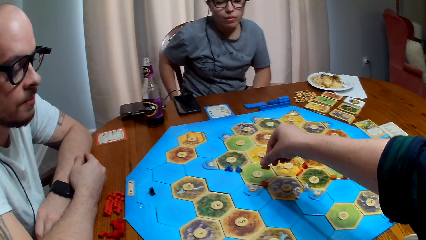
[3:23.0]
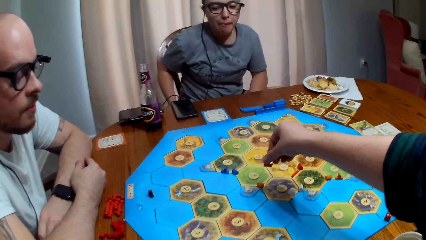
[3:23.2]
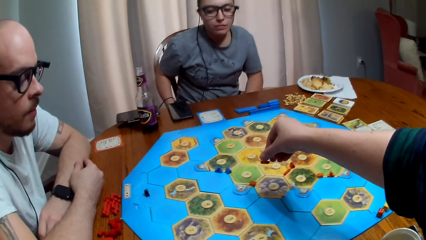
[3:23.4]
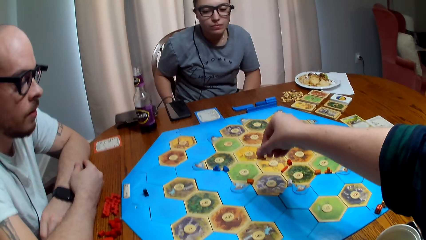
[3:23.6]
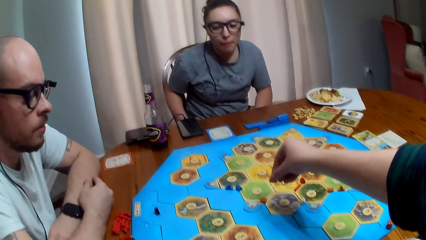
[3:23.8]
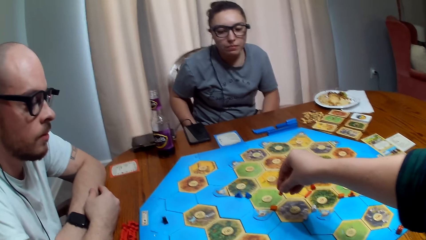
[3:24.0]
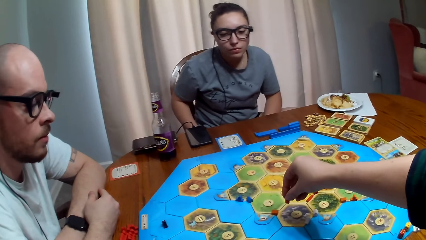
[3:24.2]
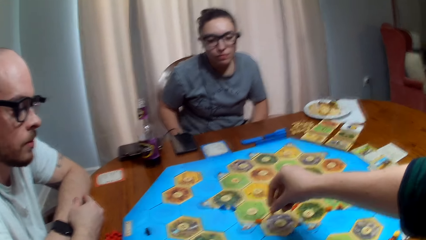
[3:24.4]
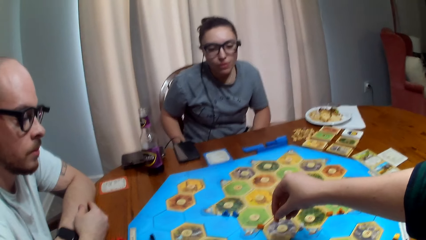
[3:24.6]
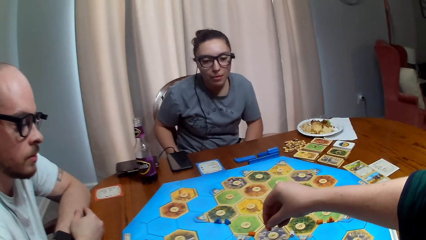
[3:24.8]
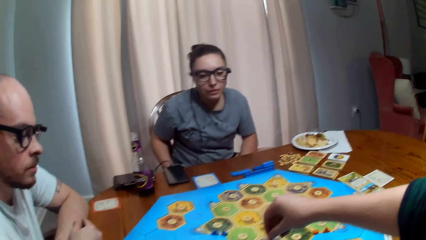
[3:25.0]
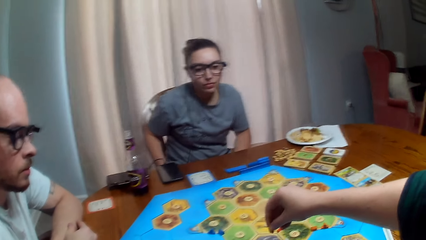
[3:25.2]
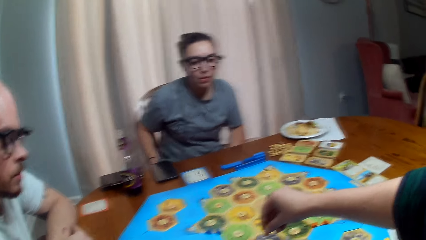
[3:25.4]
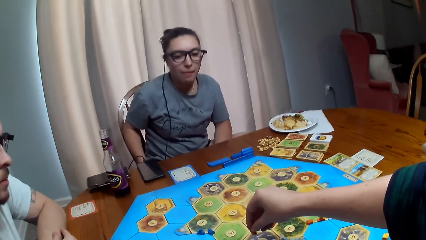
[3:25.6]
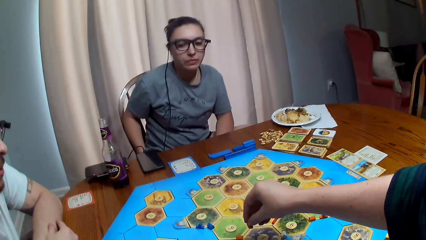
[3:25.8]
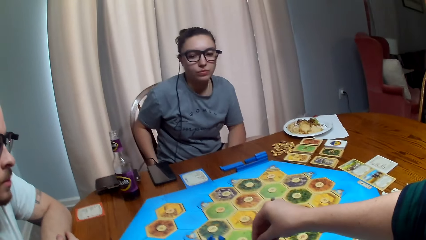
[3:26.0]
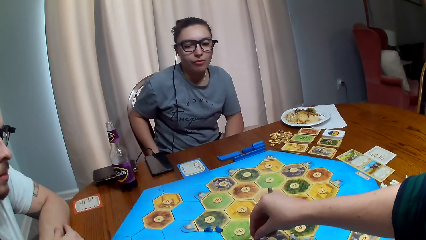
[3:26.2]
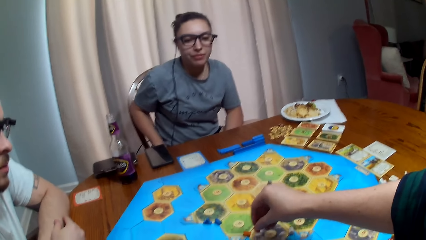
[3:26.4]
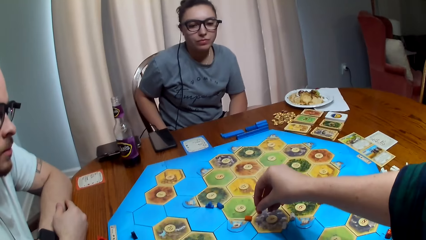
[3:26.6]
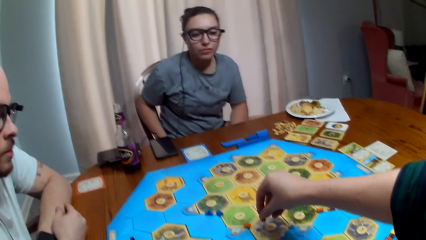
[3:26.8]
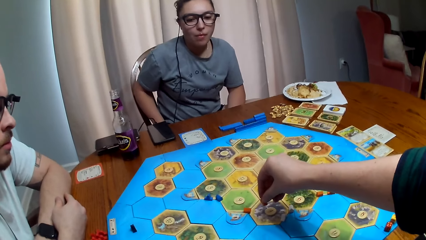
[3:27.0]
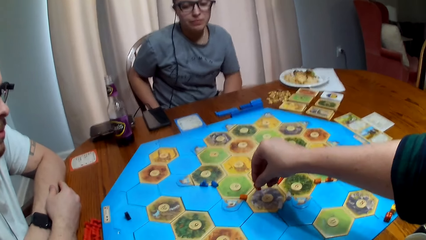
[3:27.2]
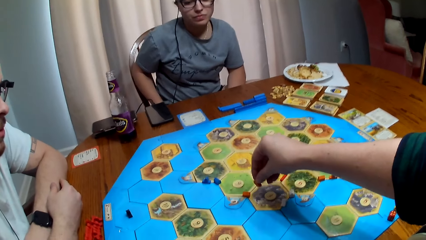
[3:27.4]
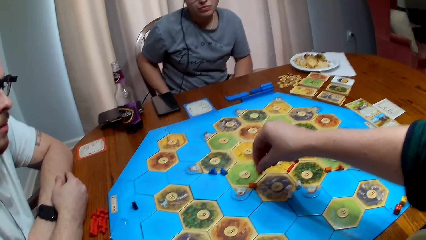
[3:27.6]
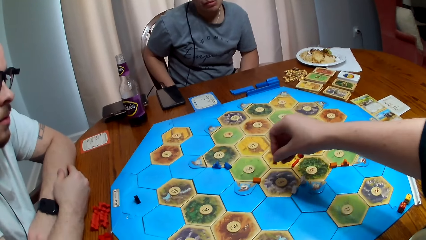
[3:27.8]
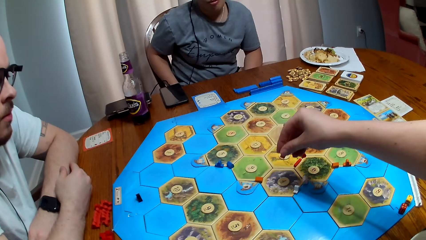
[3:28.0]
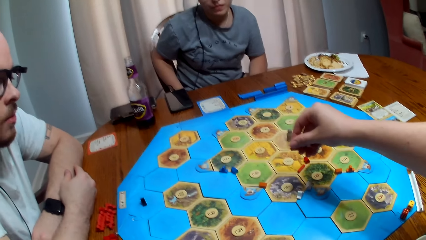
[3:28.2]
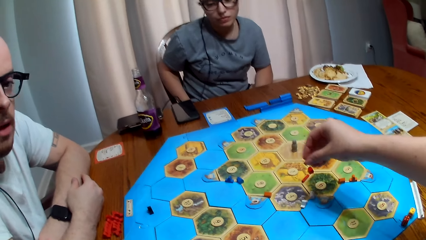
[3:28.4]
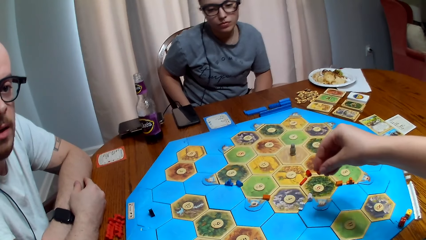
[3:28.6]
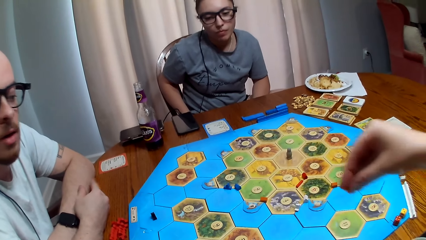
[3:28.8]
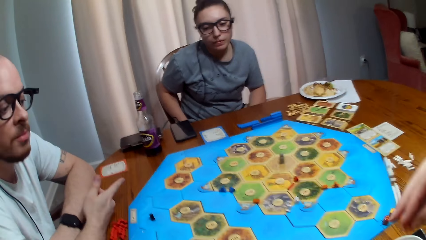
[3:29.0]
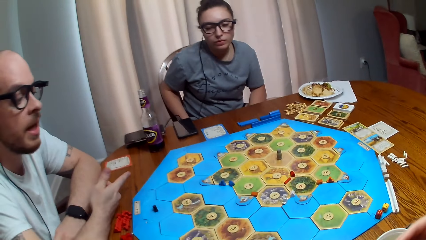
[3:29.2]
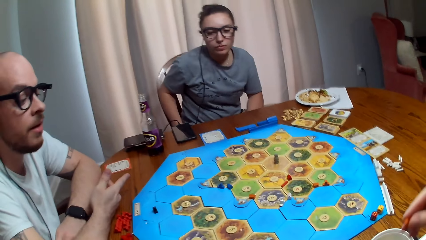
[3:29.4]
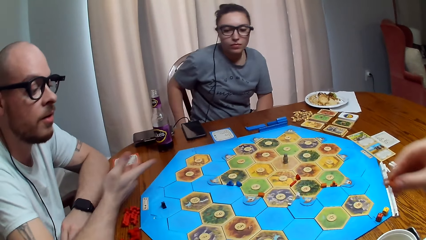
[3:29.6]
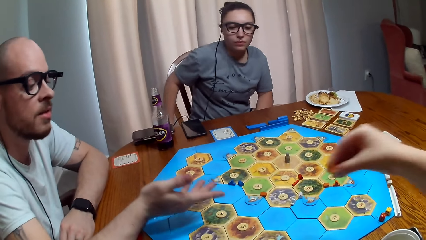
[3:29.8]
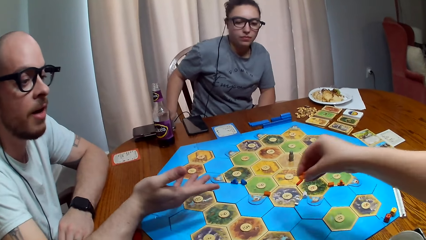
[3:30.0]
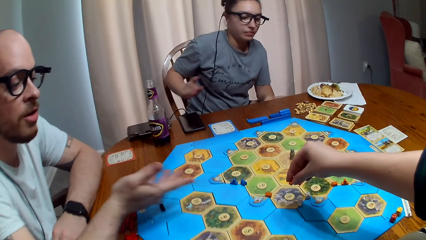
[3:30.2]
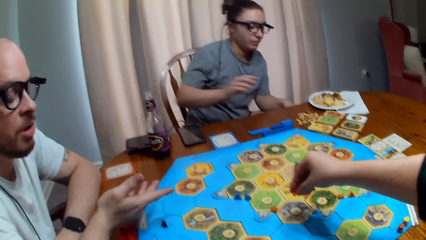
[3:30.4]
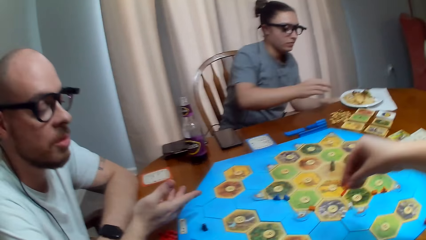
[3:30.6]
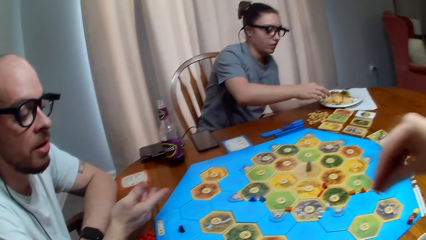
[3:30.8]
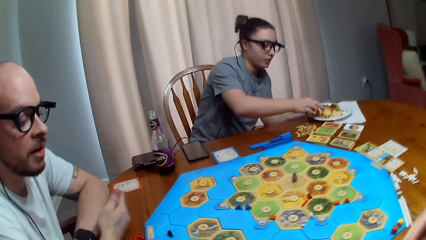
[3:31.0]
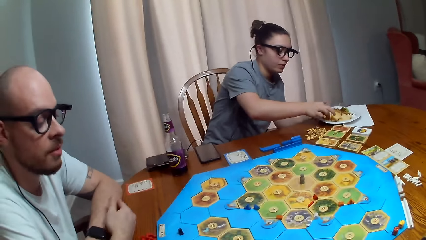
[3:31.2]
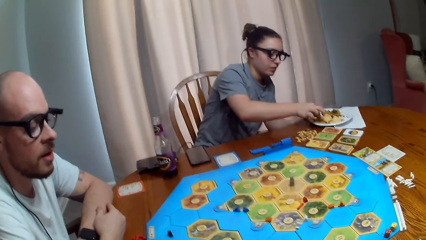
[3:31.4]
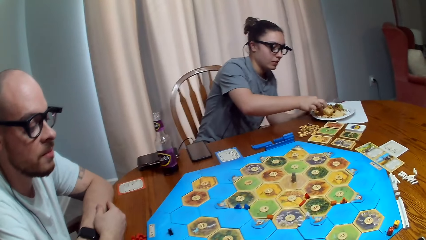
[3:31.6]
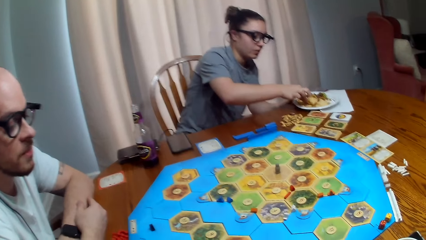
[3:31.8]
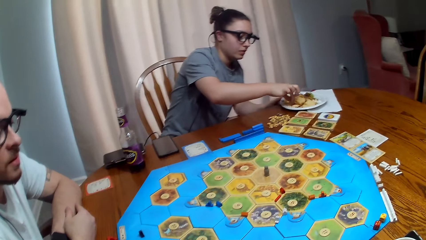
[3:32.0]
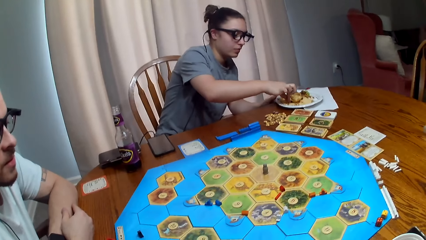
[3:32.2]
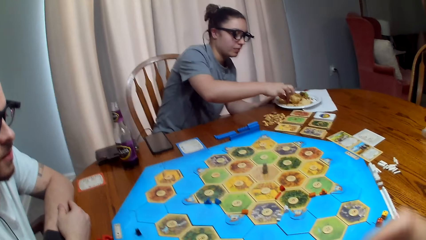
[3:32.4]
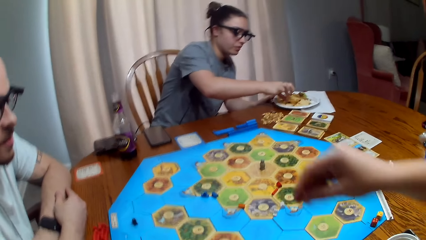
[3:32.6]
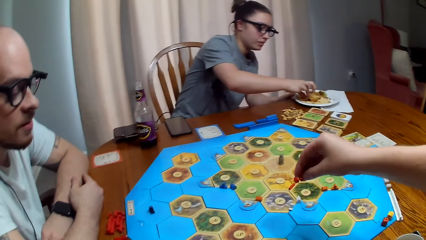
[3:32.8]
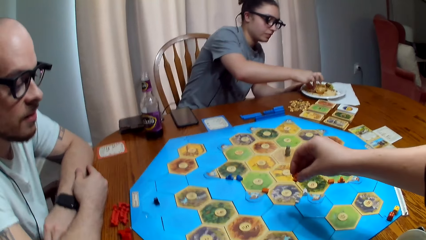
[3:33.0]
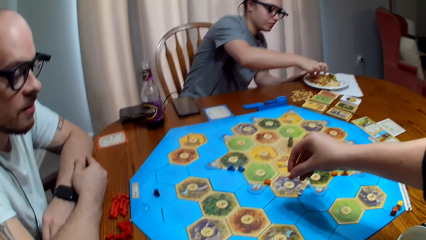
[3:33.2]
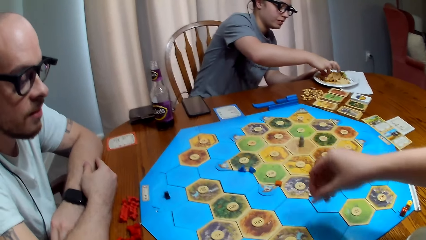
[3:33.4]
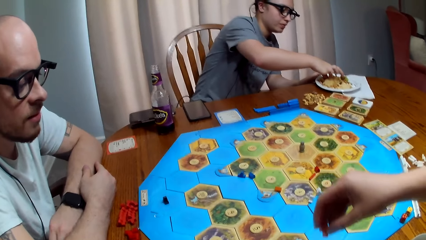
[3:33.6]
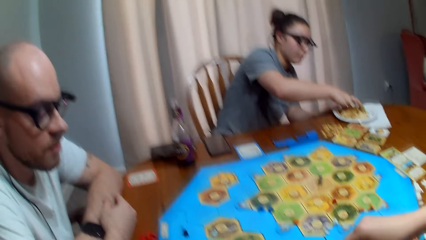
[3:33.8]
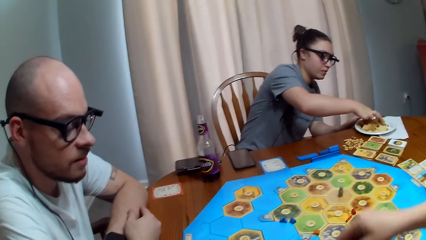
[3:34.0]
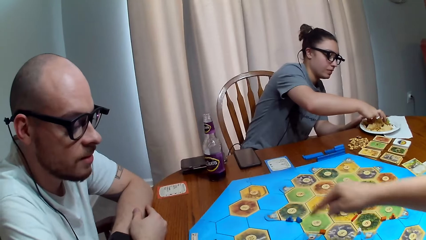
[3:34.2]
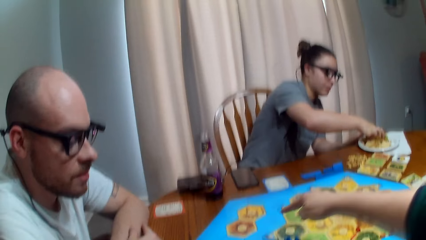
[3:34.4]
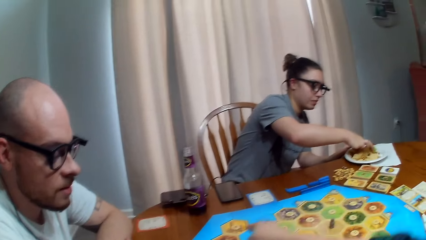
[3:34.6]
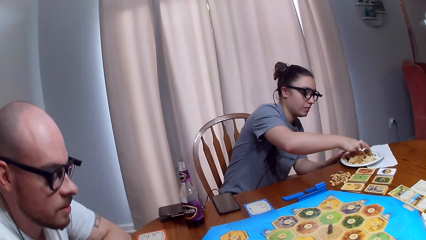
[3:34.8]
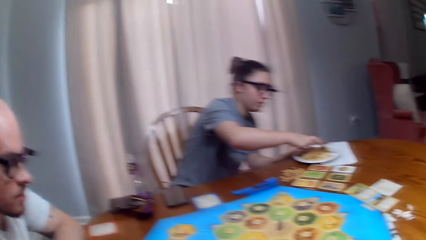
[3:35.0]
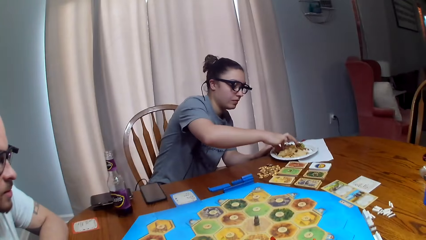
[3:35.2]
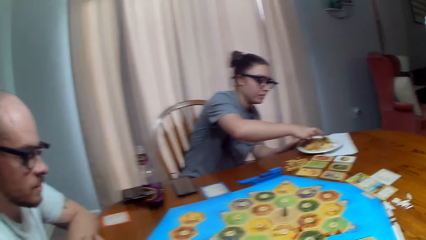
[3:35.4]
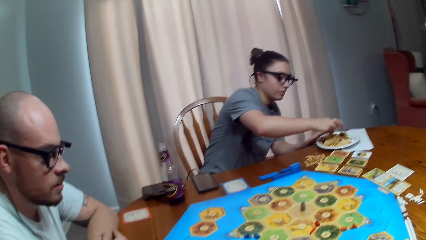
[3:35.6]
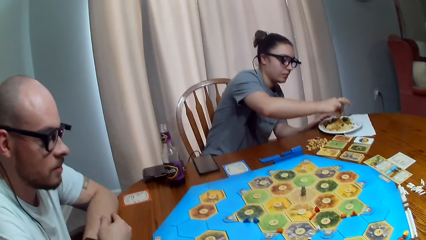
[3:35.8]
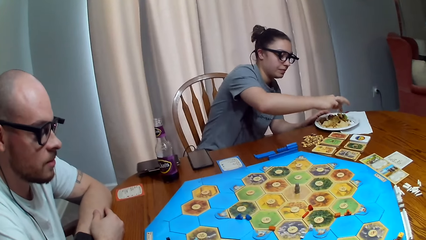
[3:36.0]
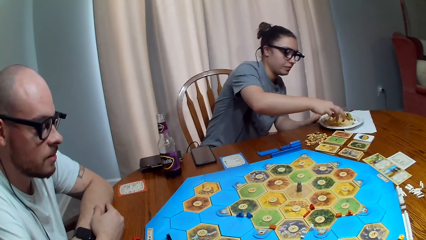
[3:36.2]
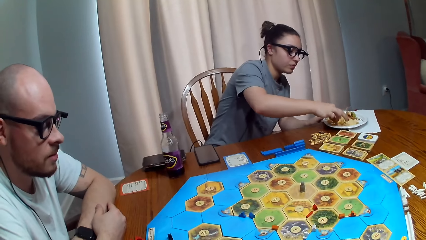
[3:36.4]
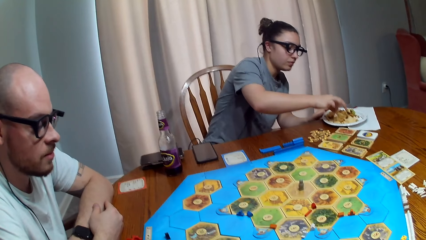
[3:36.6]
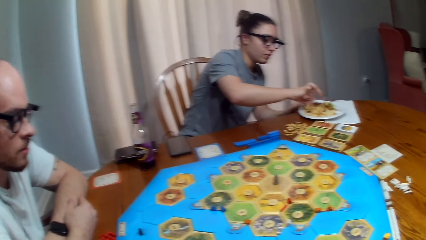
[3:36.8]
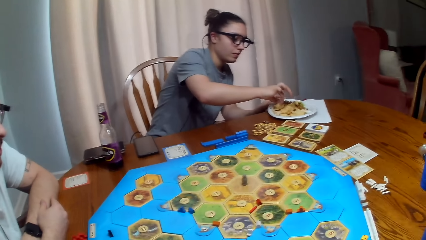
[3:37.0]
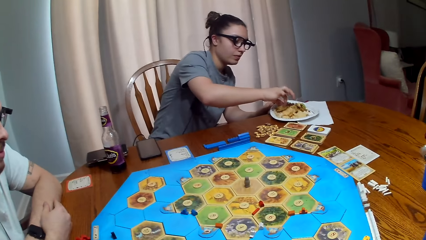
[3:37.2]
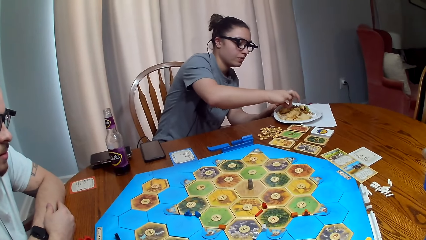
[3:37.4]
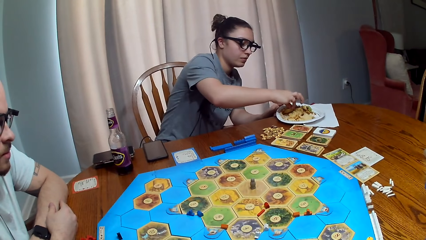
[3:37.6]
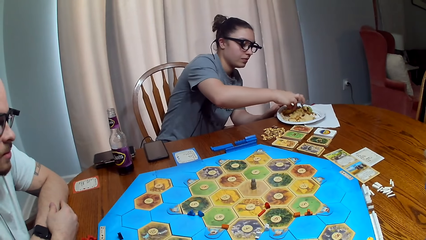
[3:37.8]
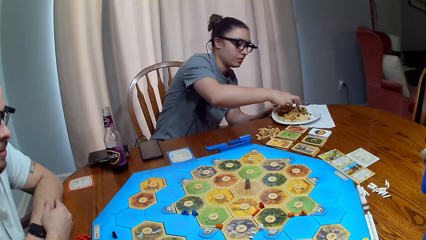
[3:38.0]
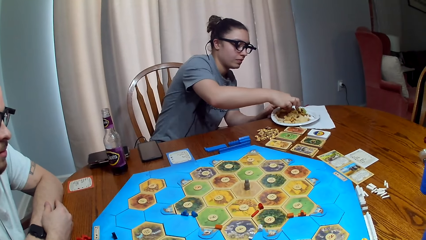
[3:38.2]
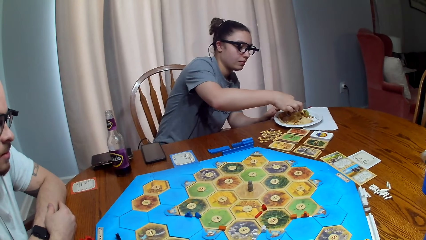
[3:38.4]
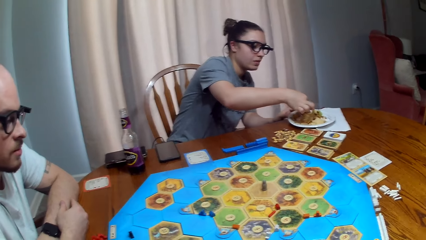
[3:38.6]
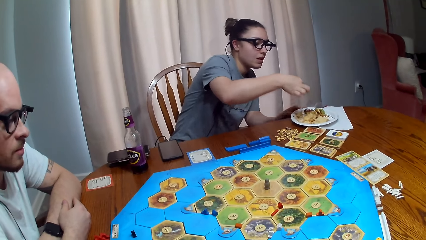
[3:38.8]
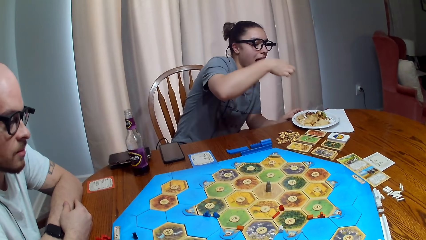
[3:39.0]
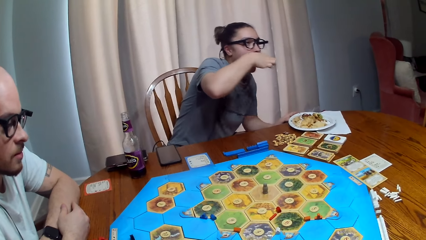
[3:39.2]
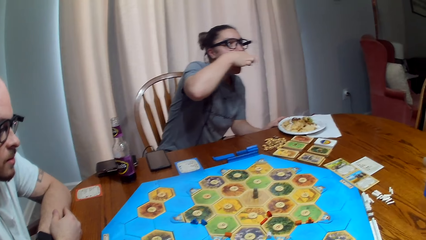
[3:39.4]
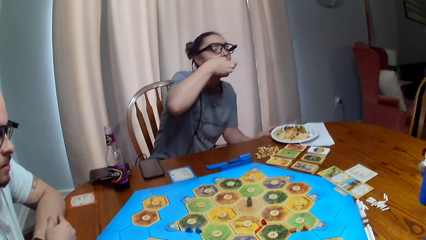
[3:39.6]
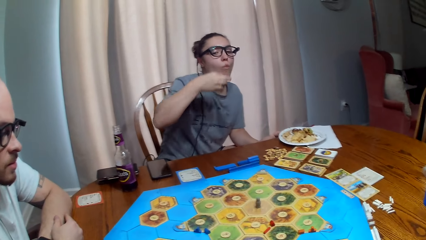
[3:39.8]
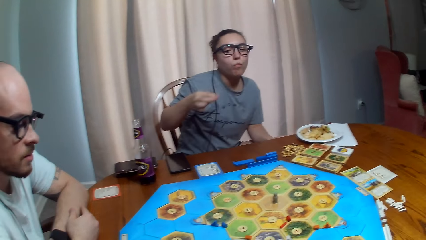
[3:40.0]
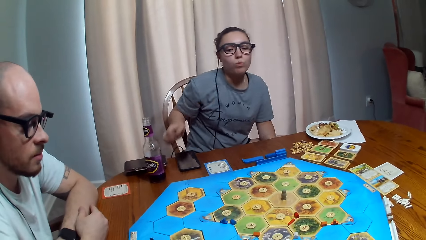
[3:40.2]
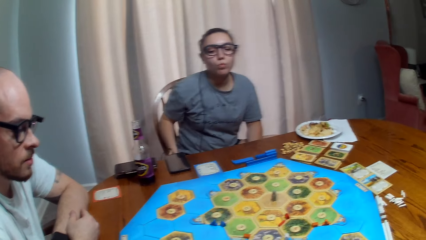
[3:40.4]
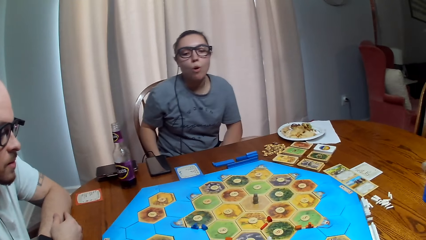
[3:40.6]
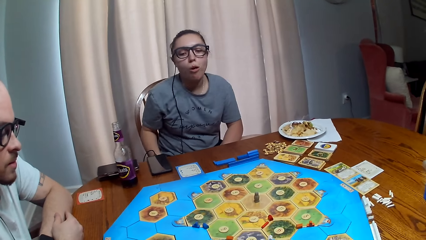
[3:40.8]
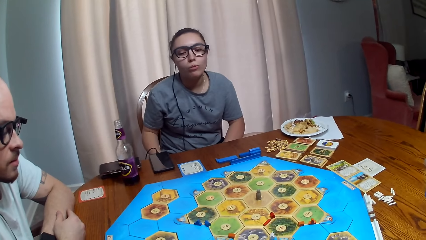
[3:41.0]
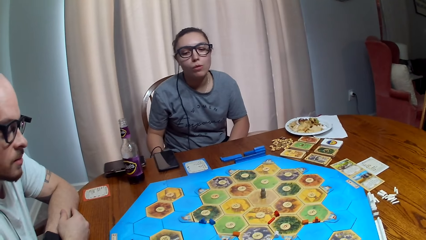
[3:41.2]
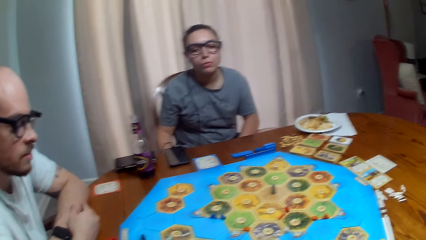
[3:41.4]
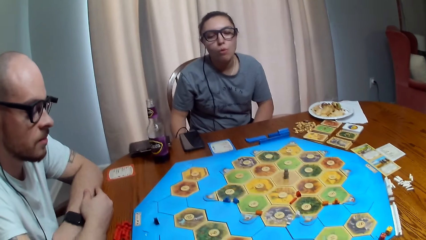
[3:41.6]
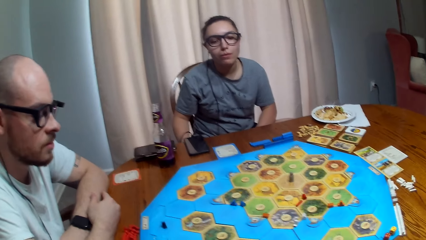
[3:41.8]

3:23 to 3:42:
The camera wearer laughs and talks. A person talks. The camera wearer talks and laughs. They dialogue with another person and a third person. The third person eats food.
